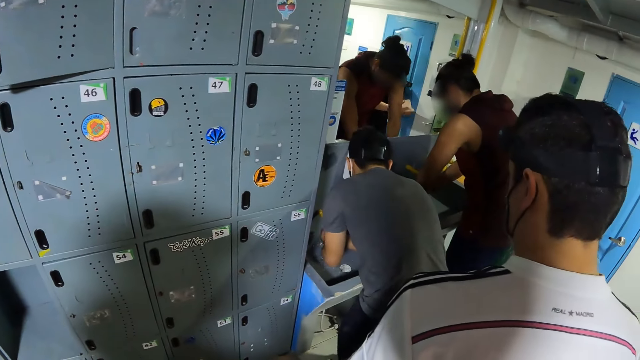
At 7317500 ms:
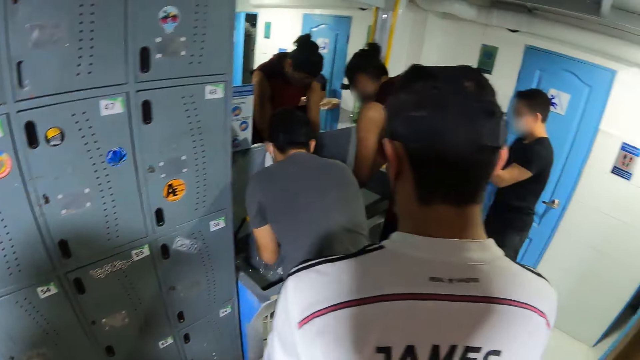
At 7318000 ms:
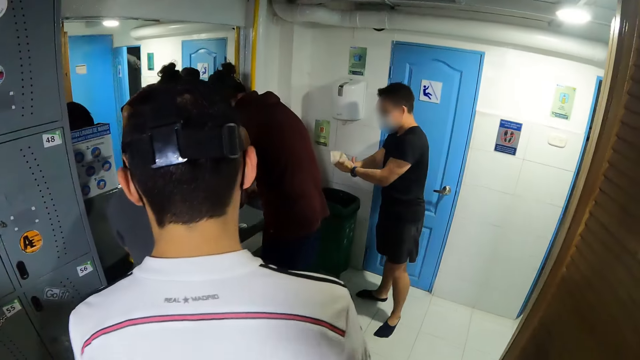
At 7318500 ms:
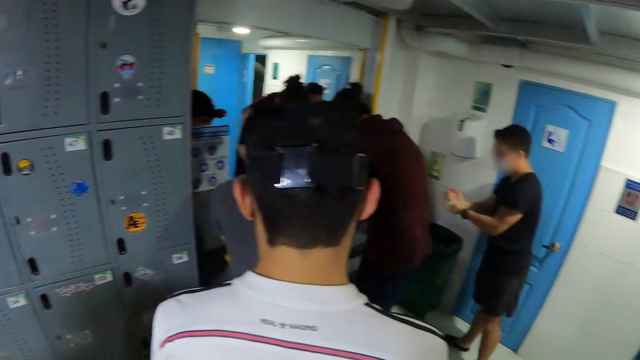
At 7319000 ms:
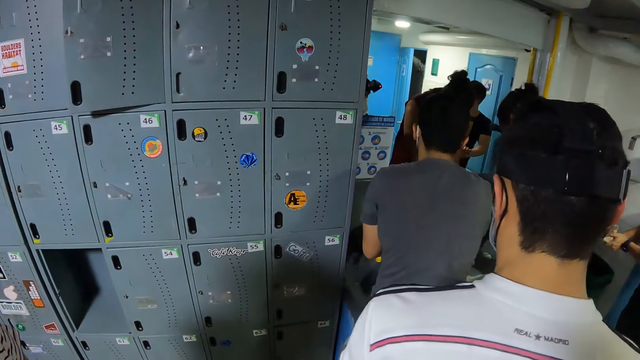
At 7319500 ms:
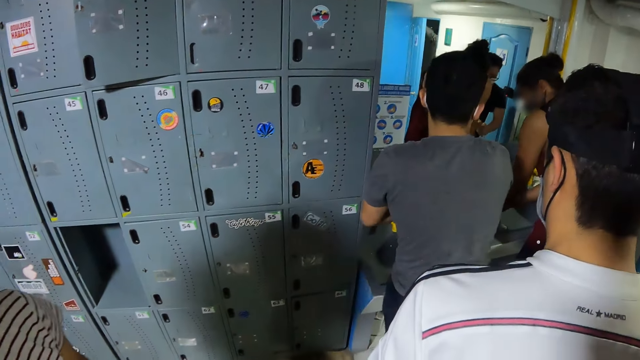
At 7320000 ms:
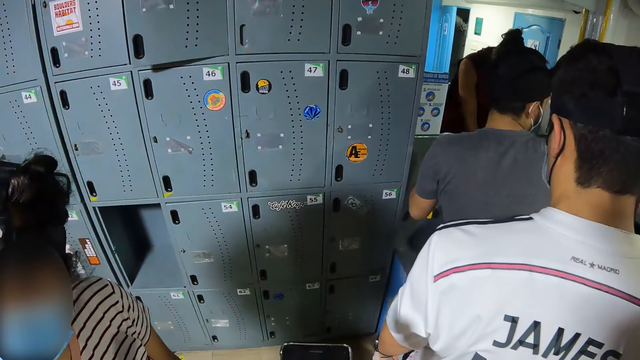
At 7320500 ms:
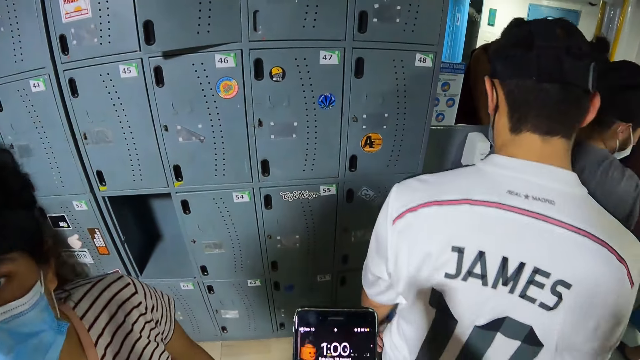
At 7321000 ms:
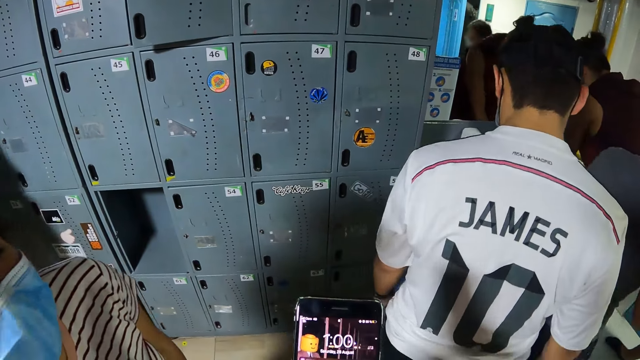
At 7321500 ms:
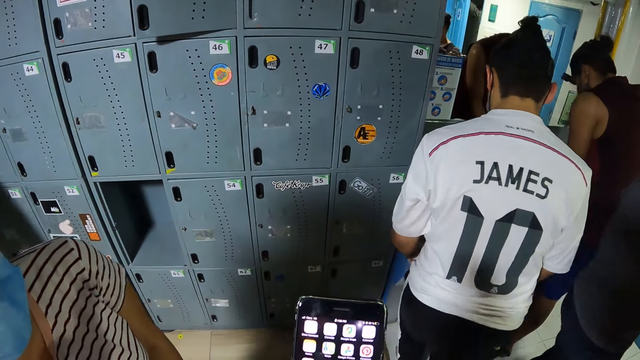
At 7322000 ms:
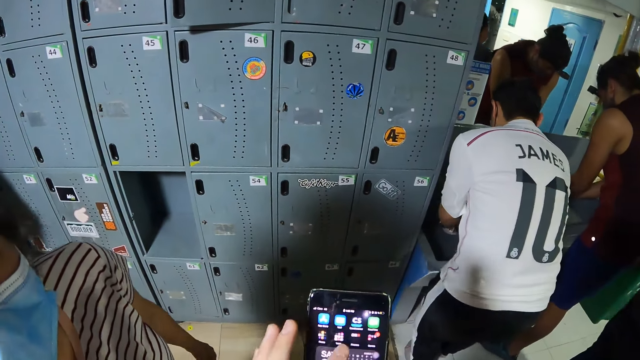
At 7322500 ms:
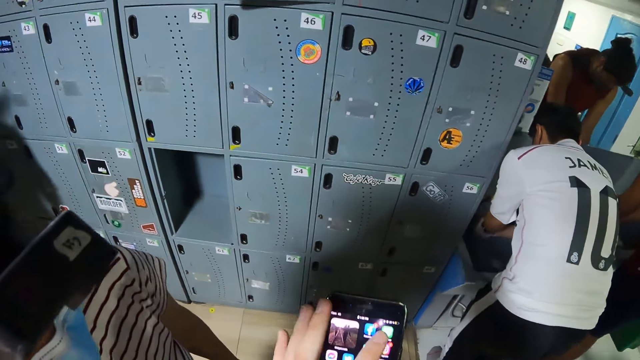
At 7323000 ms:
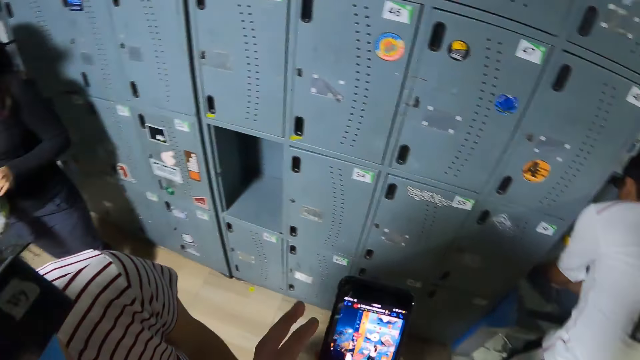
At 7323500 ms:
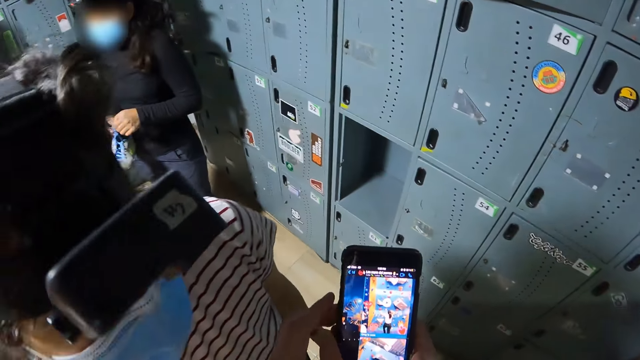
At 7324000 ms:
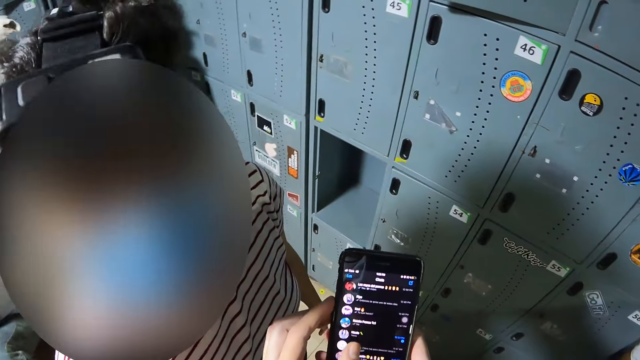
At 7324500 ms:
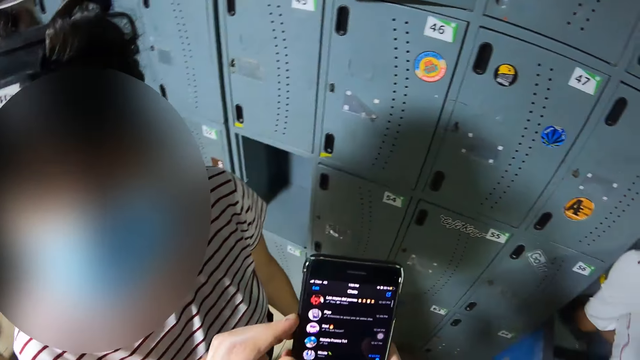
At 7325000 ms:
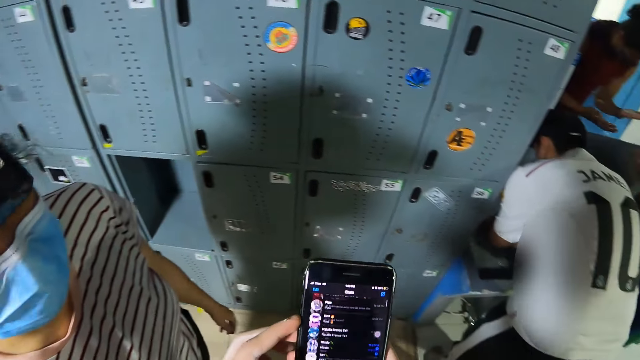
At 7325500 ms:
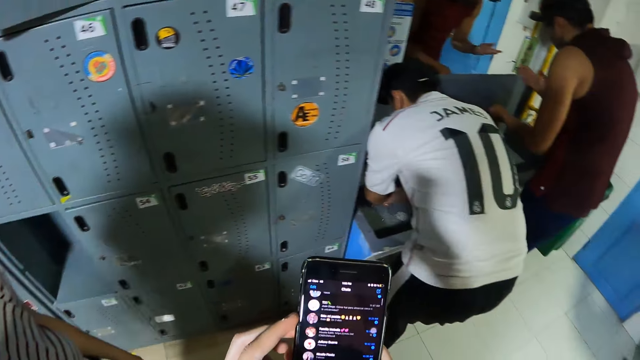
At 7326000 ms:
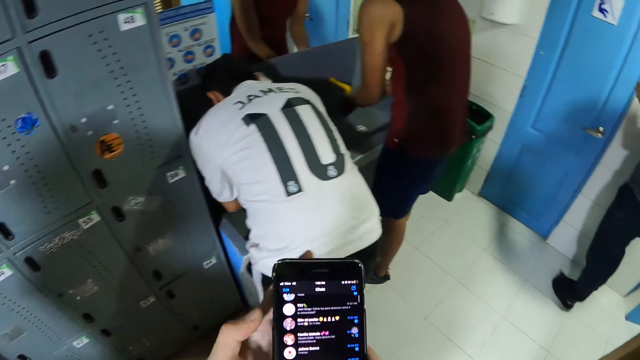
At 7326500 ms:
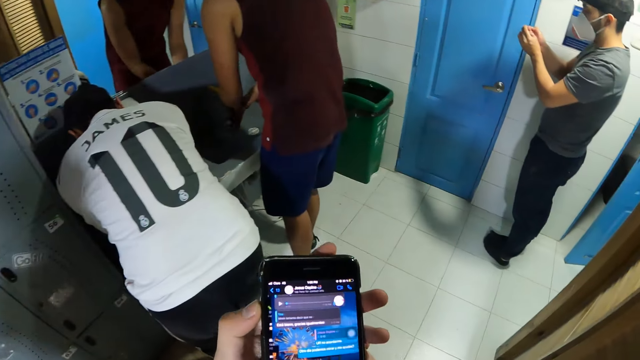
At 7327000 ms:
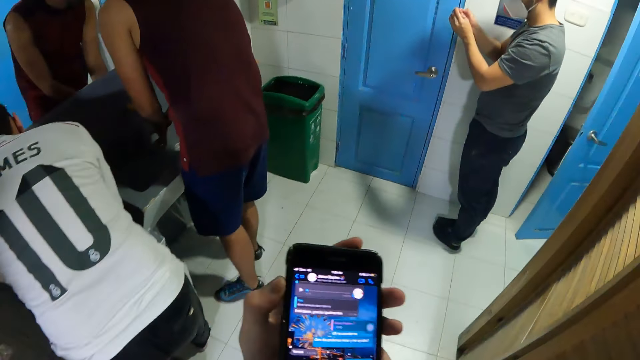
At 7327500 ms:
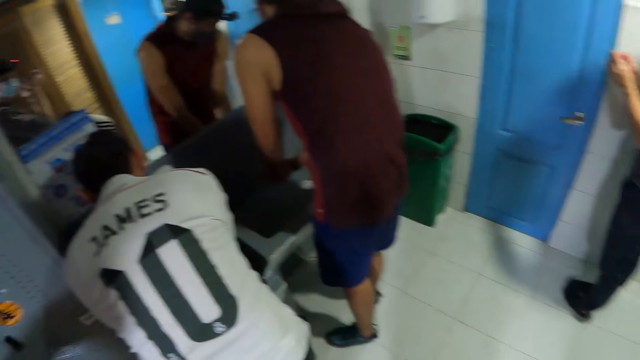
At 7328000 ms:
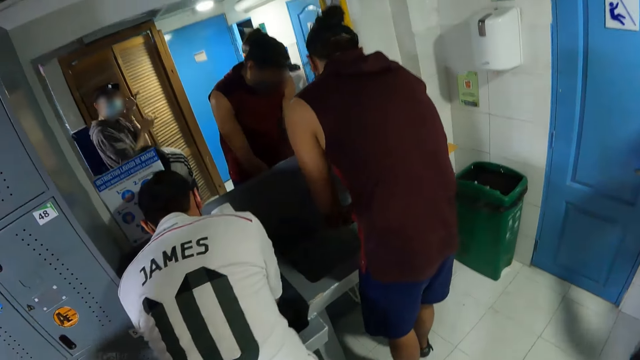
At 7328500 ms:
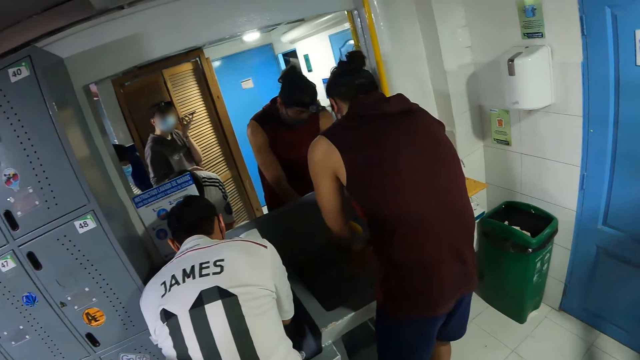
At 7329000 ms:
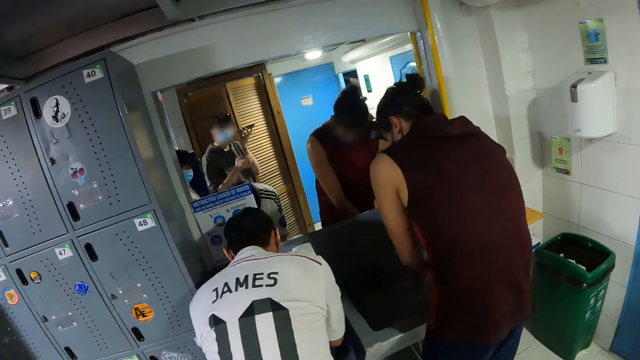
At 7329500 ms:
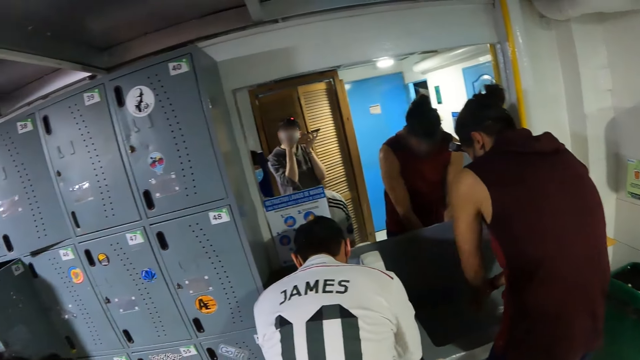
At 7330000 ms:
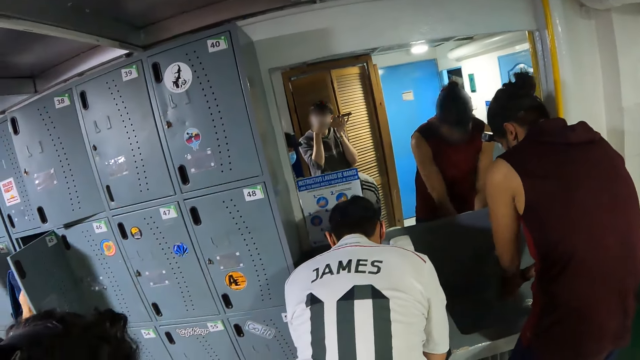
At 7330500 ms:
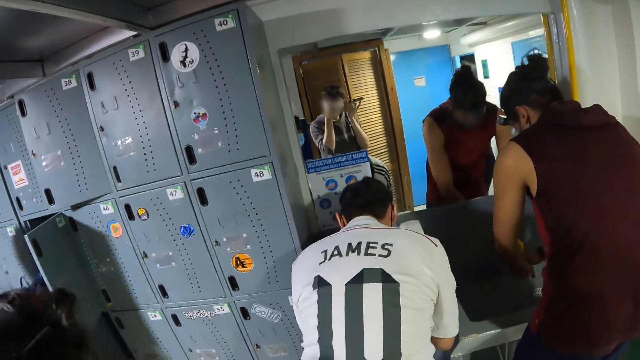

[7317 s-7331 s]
The camera wearer looks around a room. He operates a mobile phone with his right hand. He operates the phone with his left hand. A lady interacts with the camera wearer. The camera wearer operates the phone. He looks around the room.

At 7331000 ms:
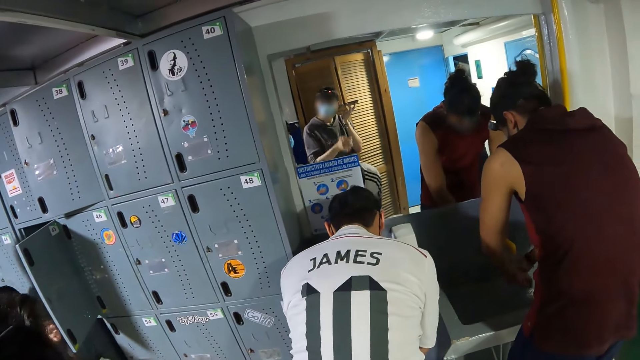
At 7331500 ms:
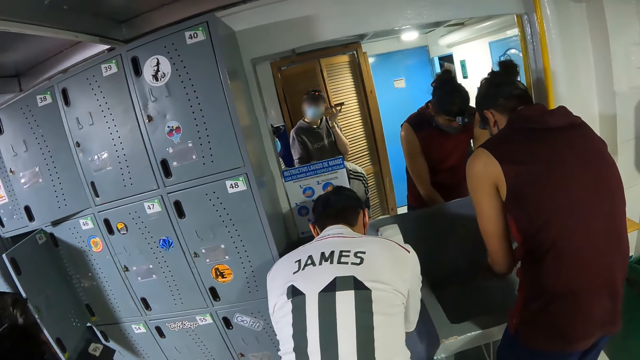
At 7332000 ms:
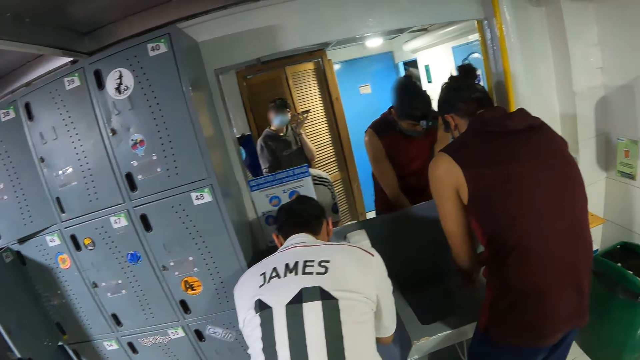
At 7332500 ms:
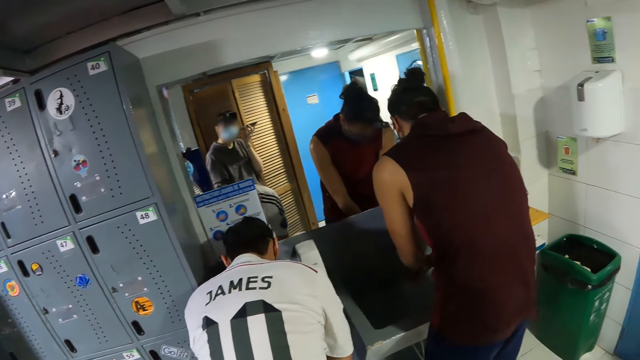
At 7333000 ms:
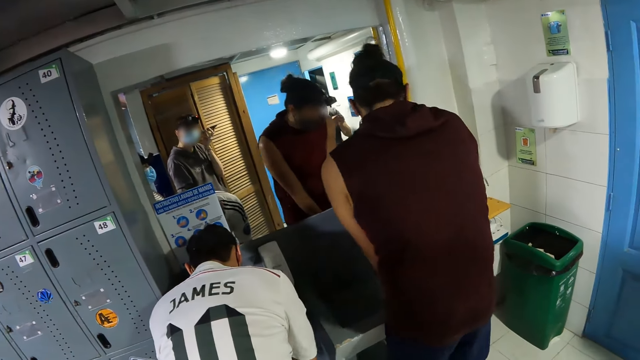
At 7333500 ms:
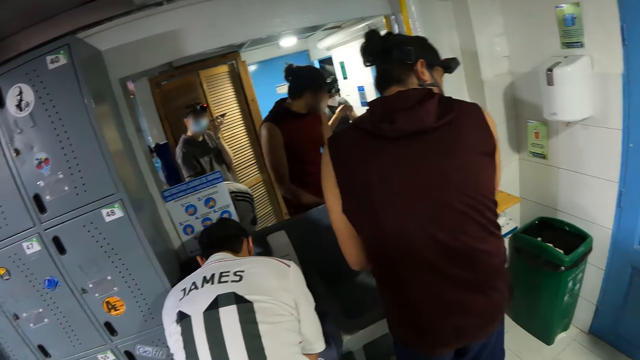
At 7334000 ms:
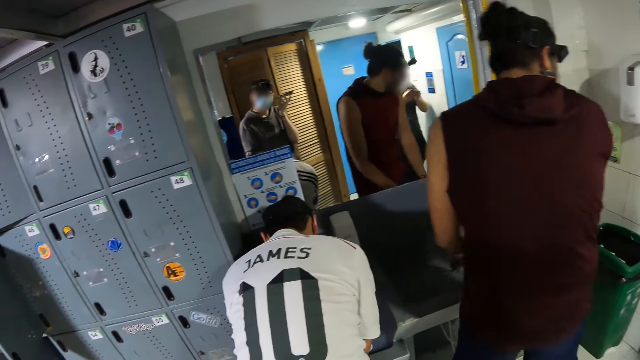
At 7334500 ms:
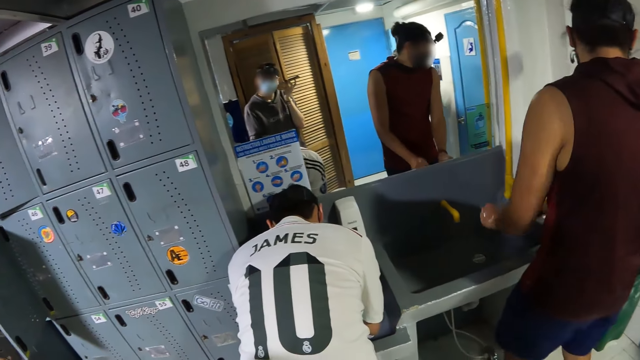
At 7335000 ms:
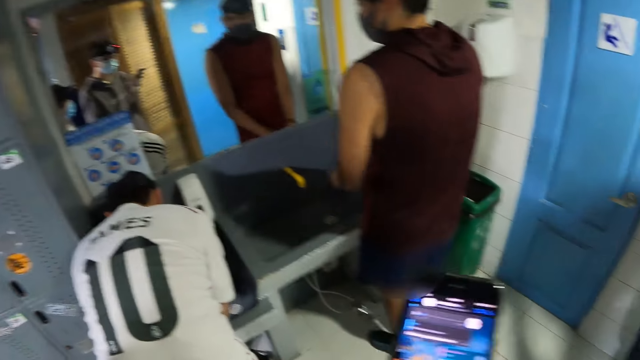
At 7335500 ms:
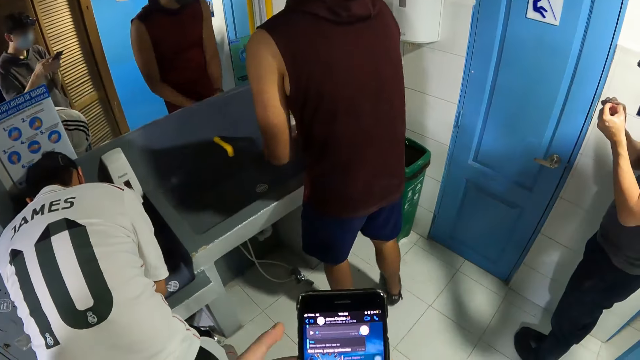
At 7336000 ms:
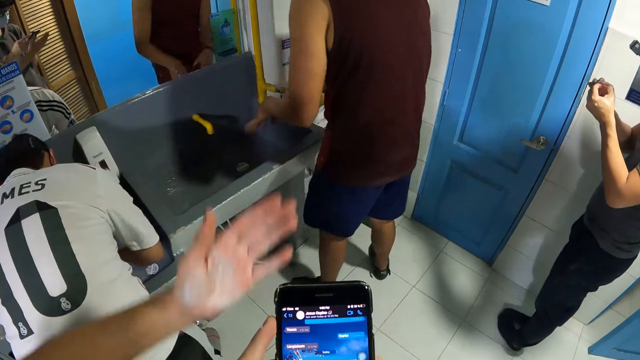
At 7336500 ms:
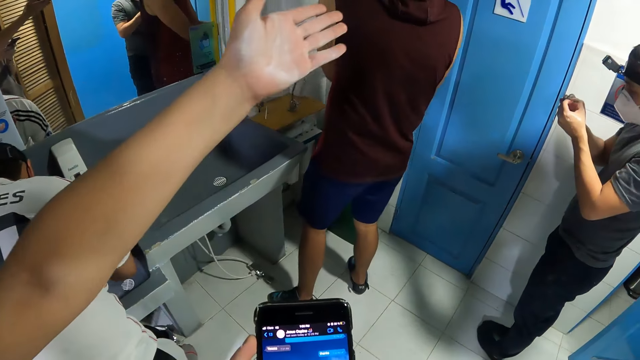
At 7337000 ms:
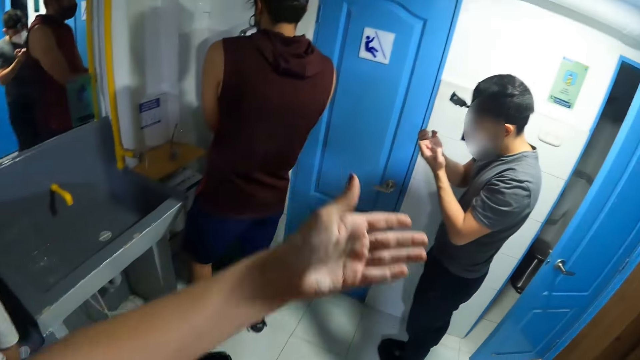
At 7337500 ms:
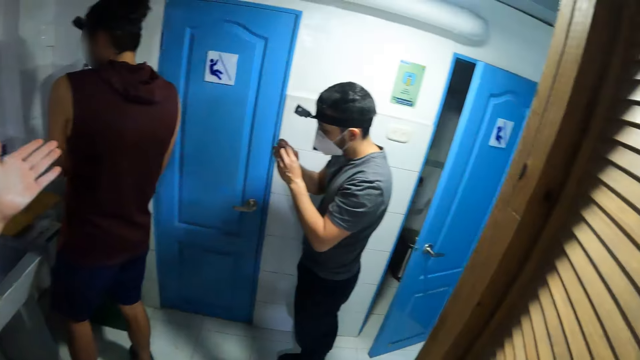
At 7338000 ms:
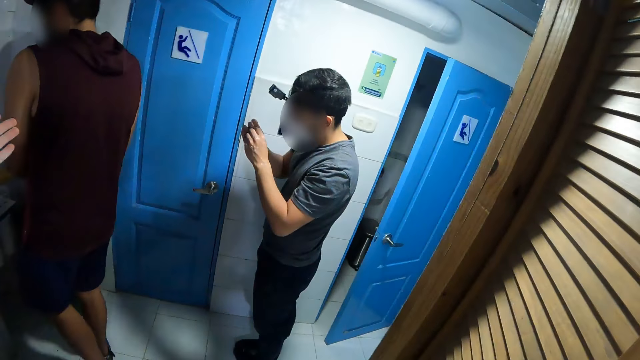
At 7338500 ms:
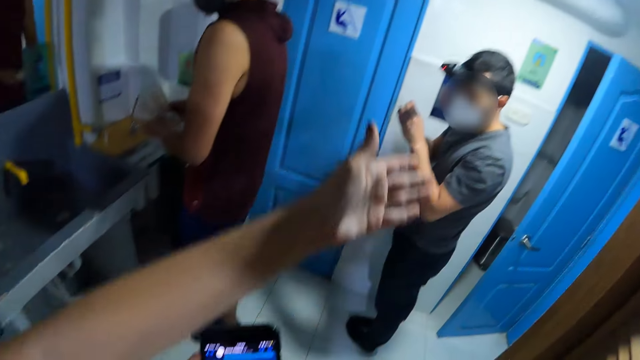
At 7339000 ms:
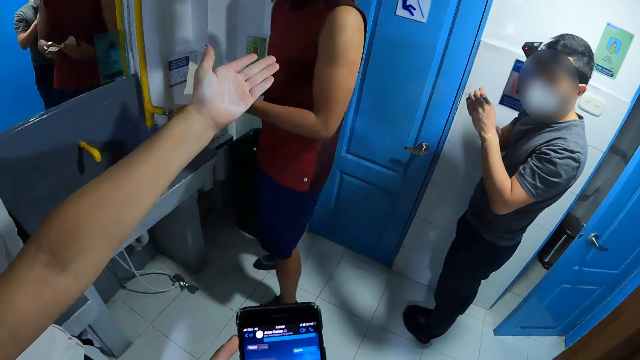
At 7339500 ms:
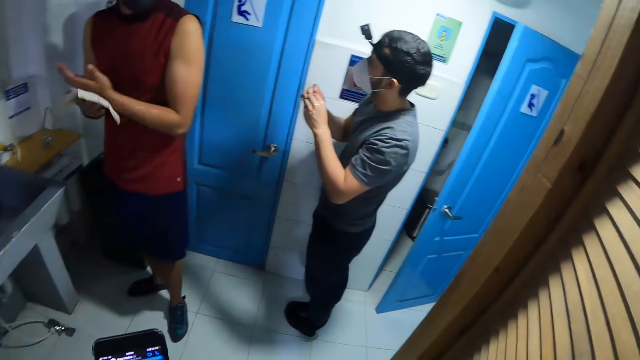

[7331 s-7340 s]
The camera wearer talks over the phone. A man washes his hands. Another man washes his hands. The camera wearer interacts with the first man and the other man. He operates the mobile phone. He moves his hand forward.
